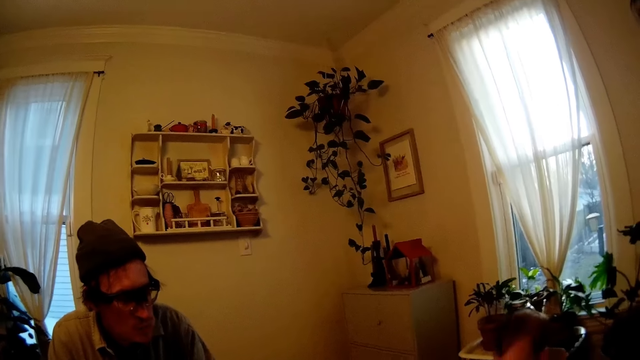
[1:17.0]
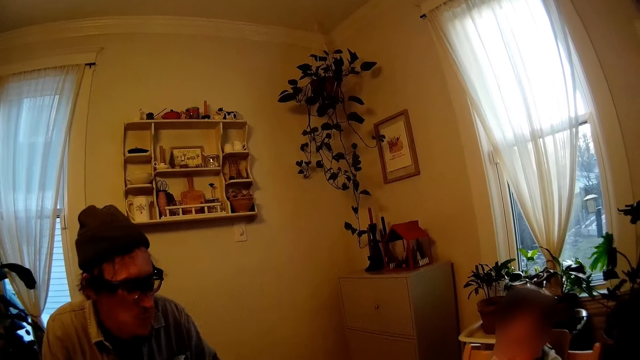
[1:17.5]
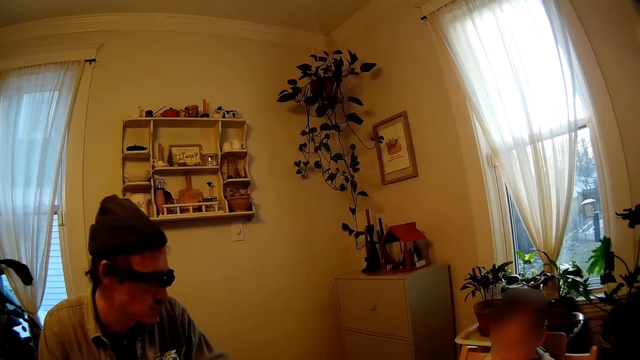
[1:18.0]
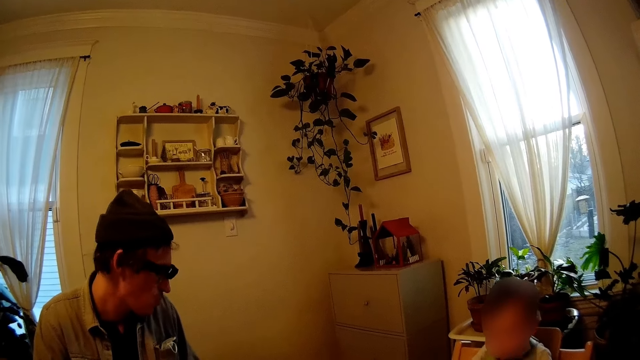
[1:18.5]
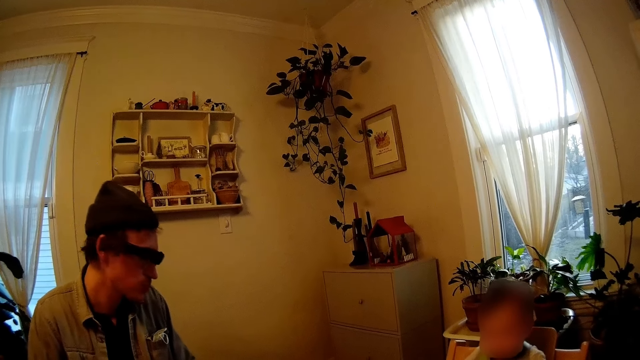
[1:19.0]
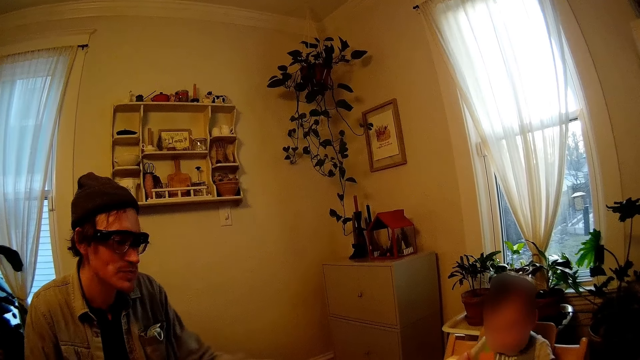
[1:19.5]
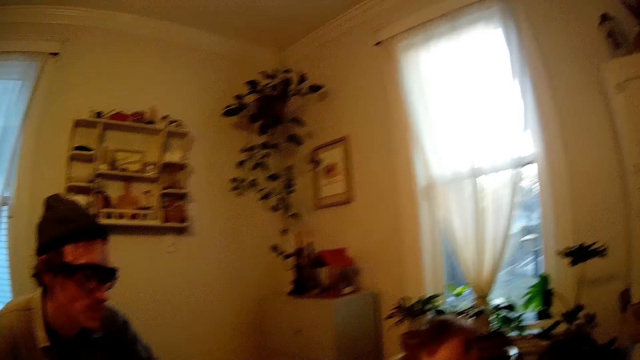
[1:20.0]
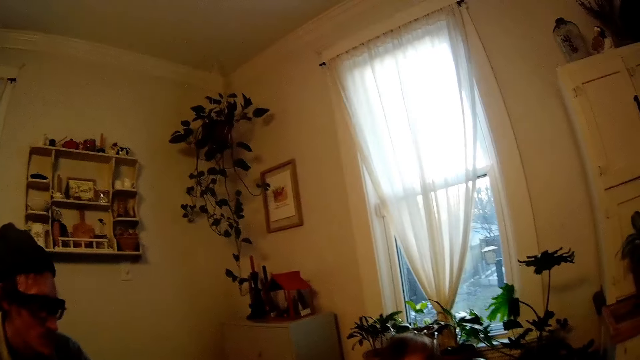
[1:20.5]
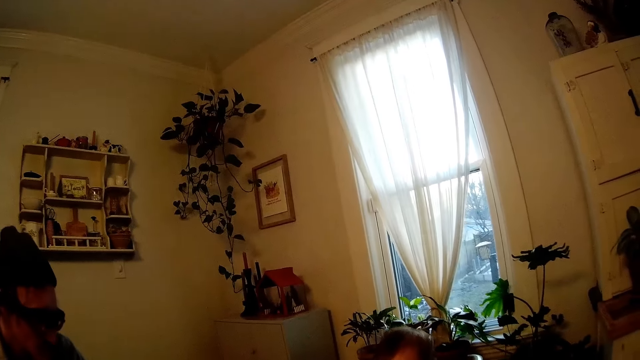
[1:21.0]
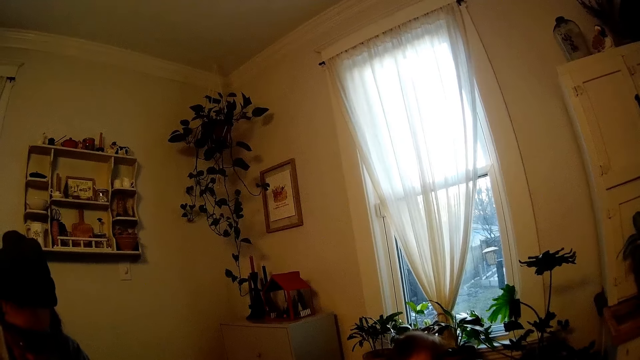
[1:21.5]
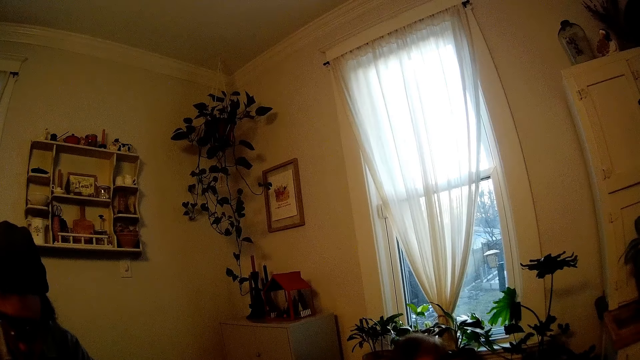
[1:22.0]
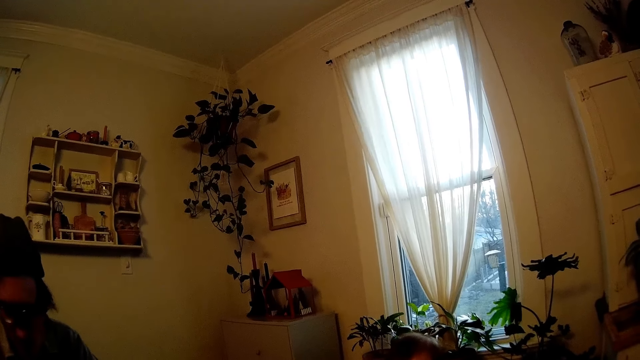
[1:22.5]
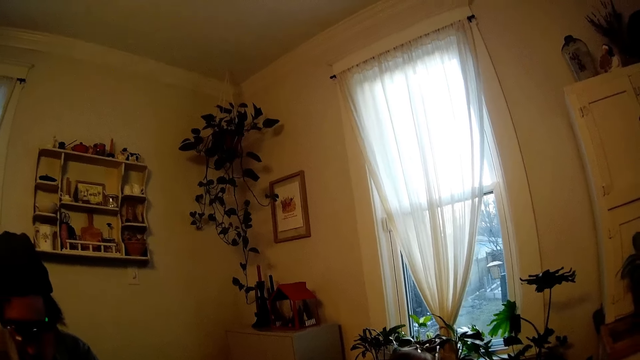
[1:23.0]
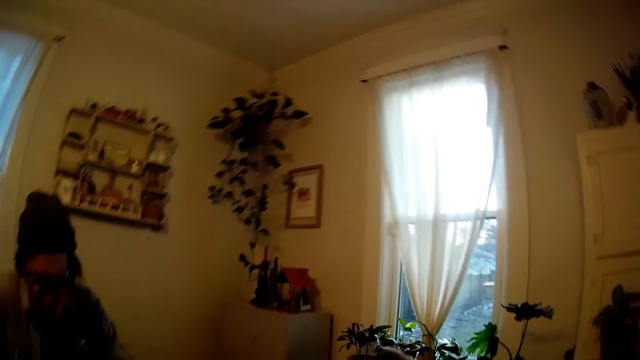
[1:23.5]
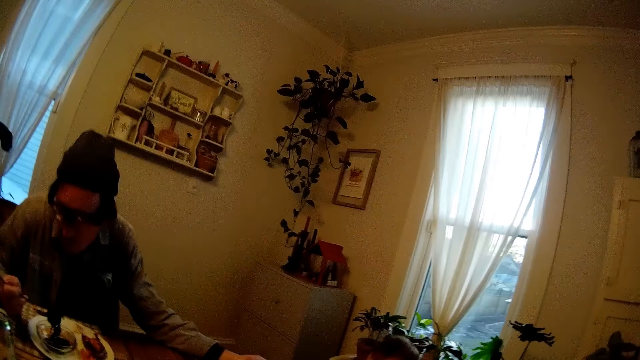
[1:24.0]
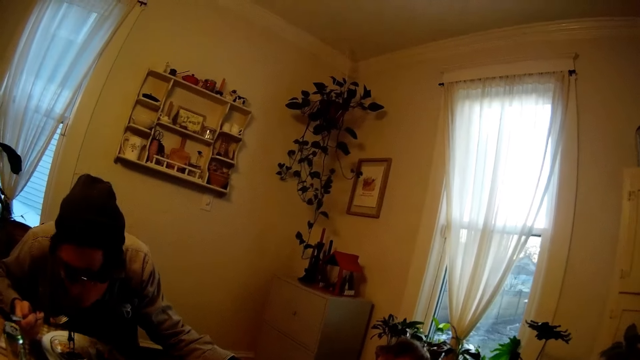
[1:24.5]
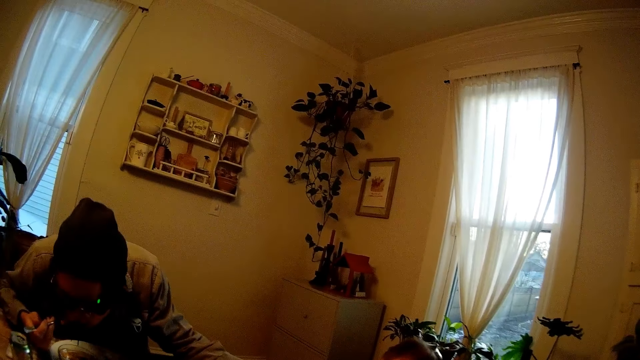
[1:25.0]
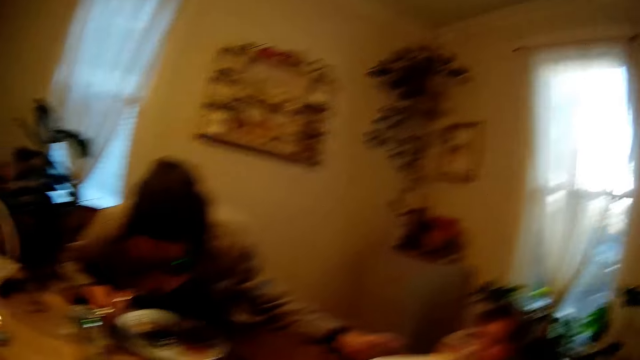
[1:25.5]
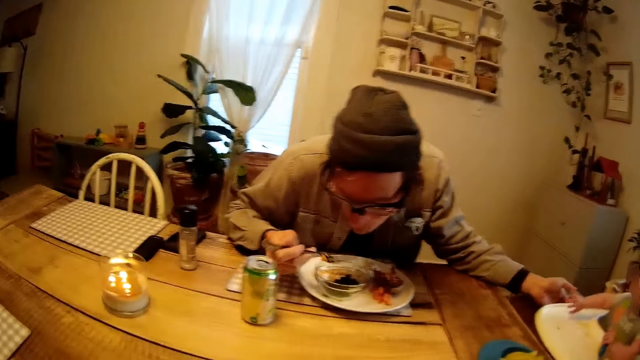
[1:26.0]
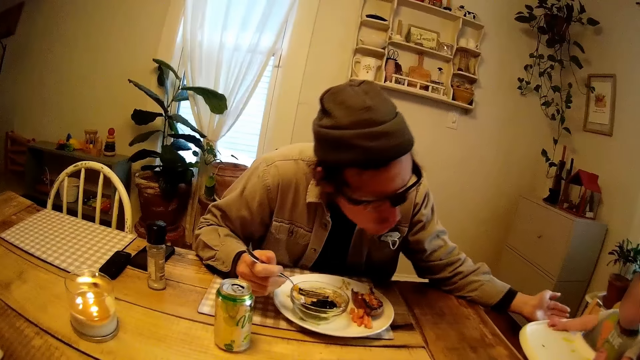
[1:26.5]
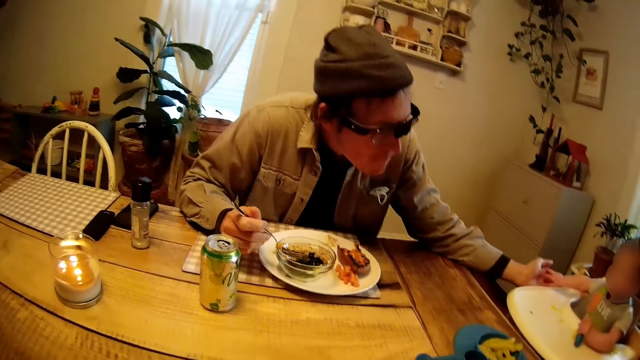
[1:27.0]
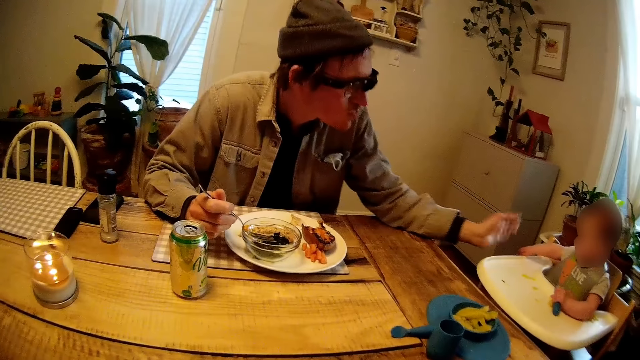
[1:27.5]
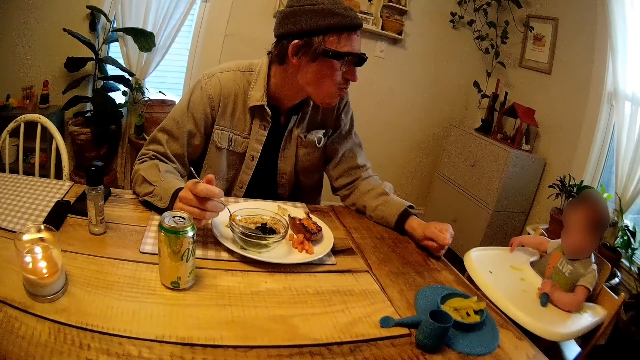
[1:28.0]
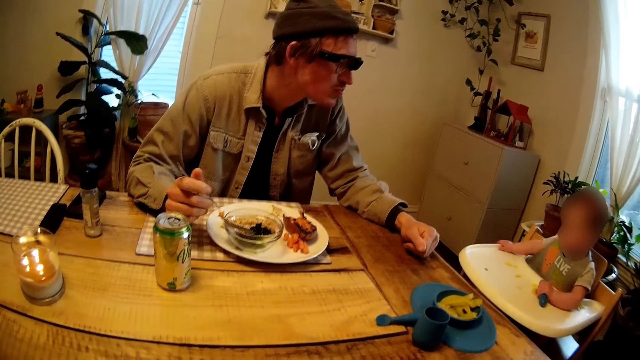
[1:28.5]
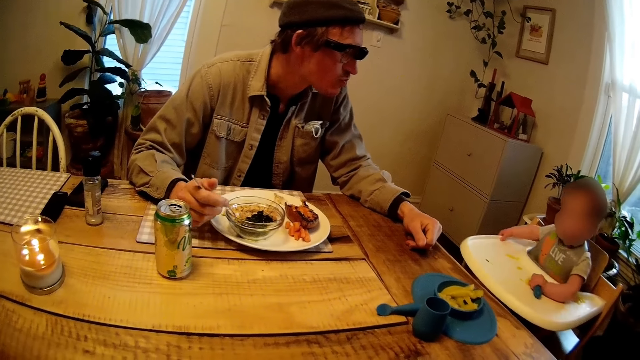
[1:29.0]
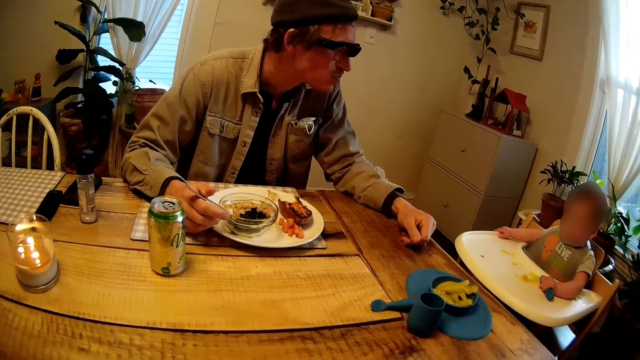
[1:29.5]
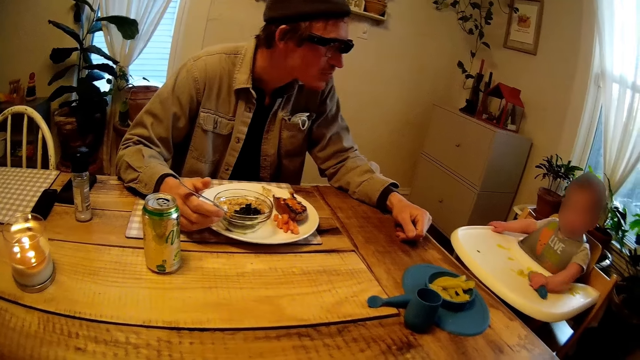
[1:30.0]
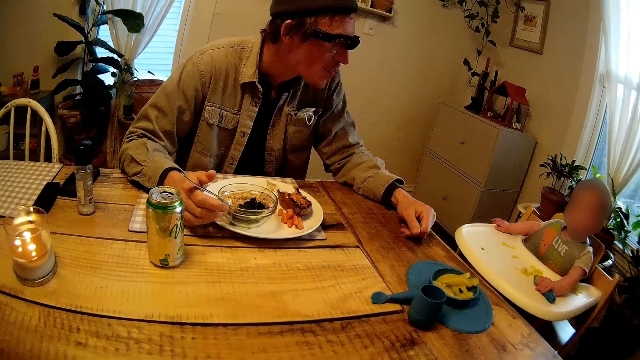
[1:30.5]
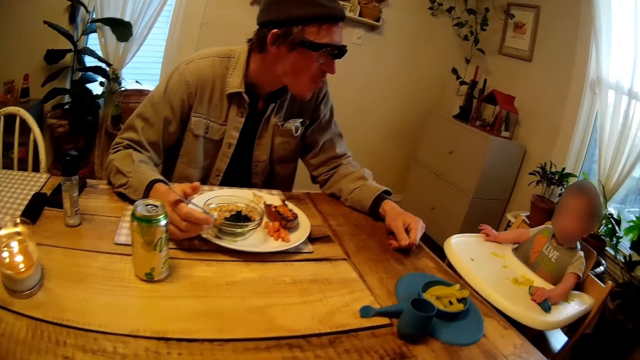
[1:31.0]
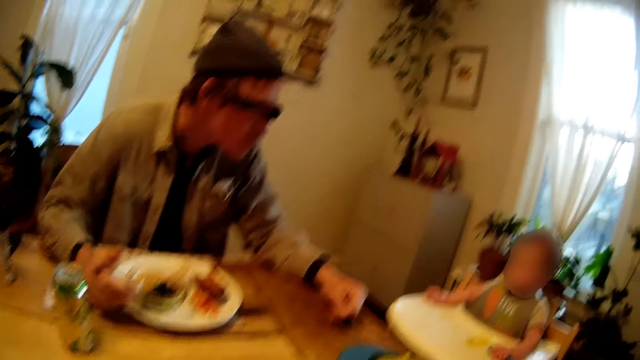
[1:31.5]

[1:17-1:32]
The camera wearer talks. They look around. The man picks seaweed salad from a bowl on the plate with the fork in his right hand. The man puts the seaweed salad in his mouth with the fork in his right hand. The man interacts with the baby. The man drops the fork in the bowl on the plate with his right hand.

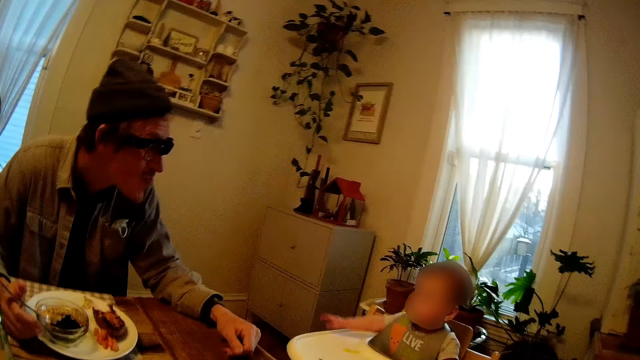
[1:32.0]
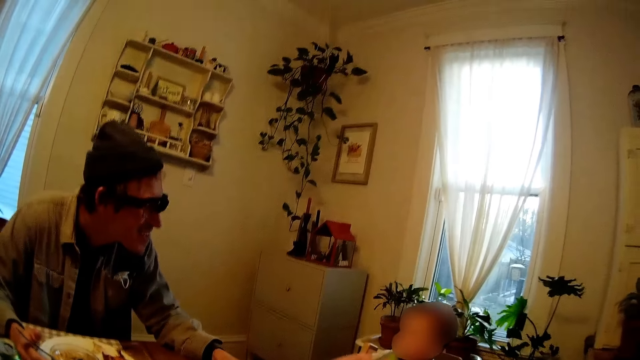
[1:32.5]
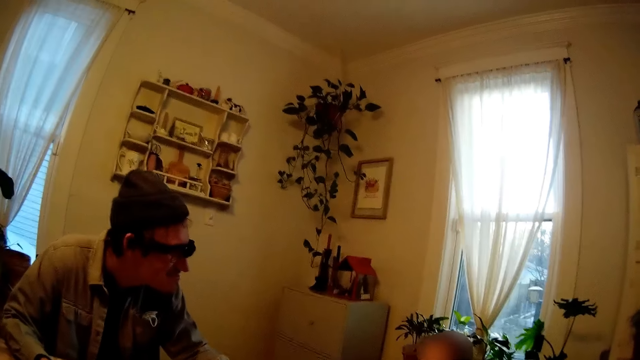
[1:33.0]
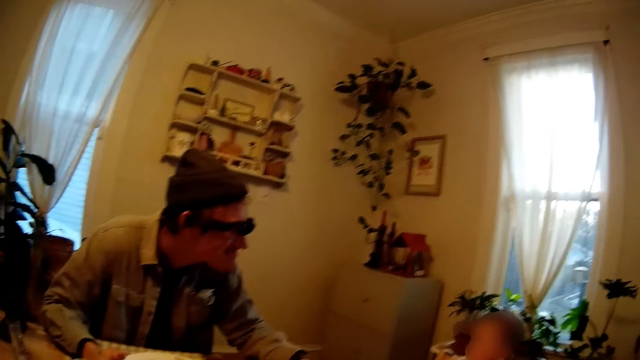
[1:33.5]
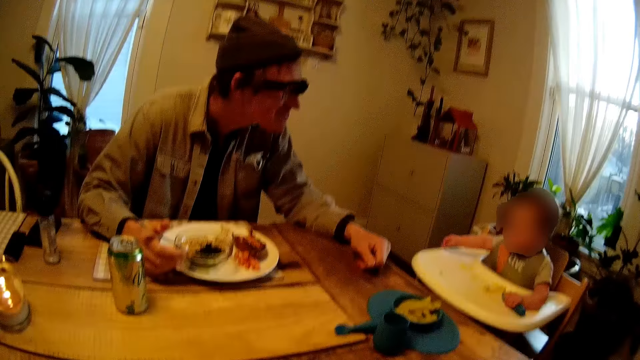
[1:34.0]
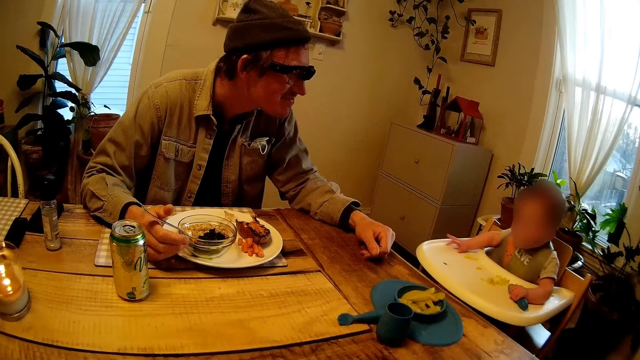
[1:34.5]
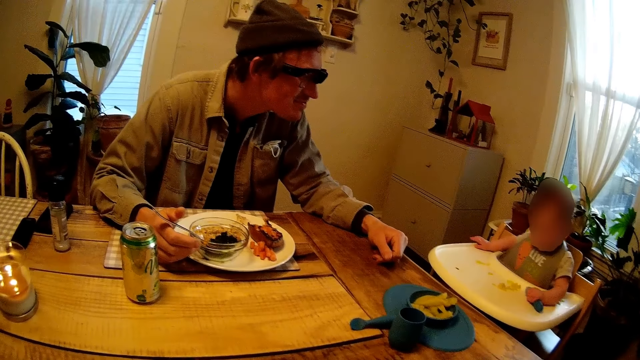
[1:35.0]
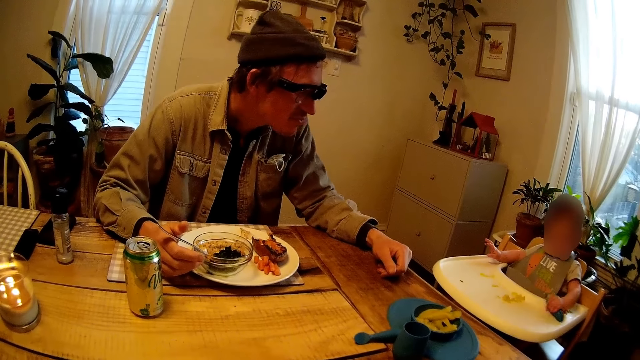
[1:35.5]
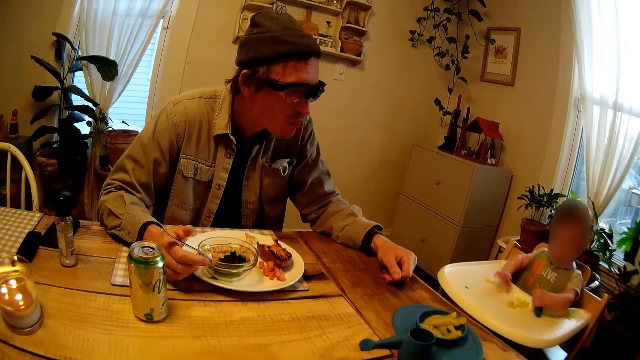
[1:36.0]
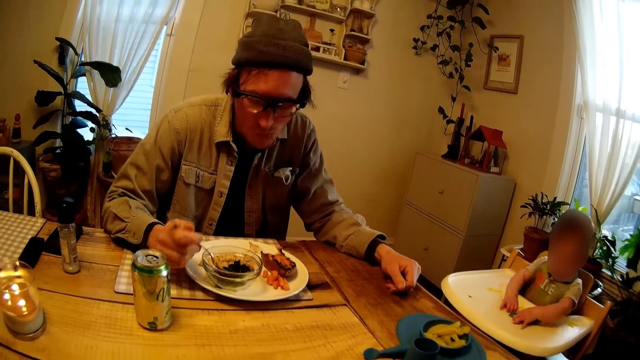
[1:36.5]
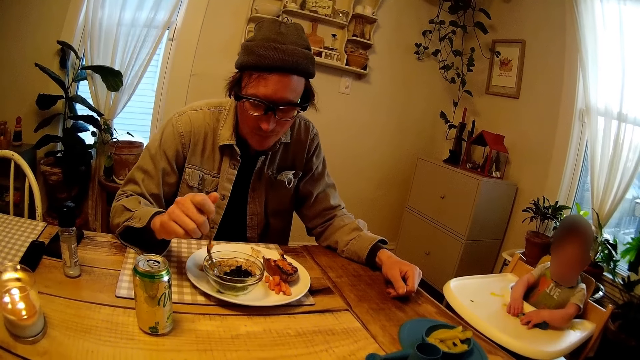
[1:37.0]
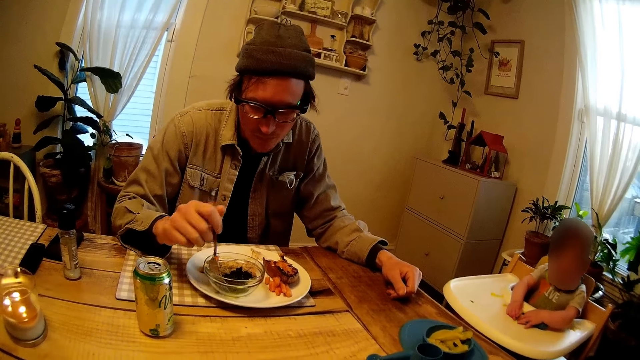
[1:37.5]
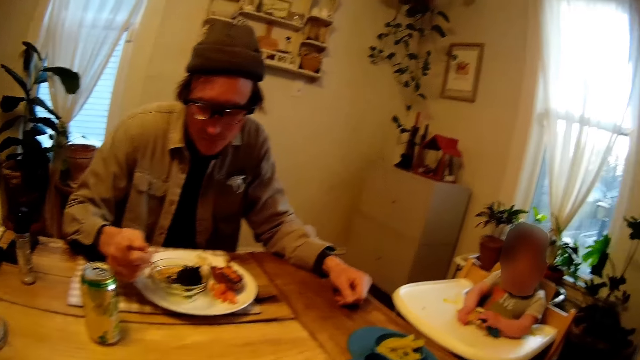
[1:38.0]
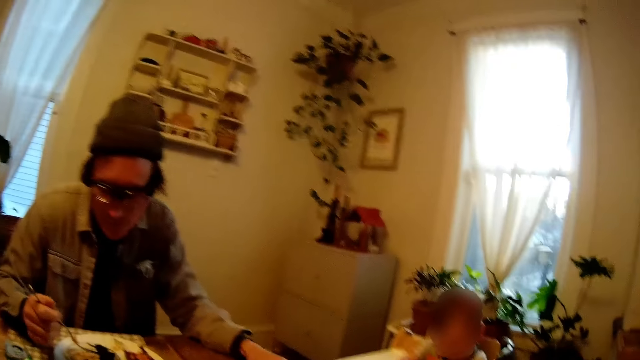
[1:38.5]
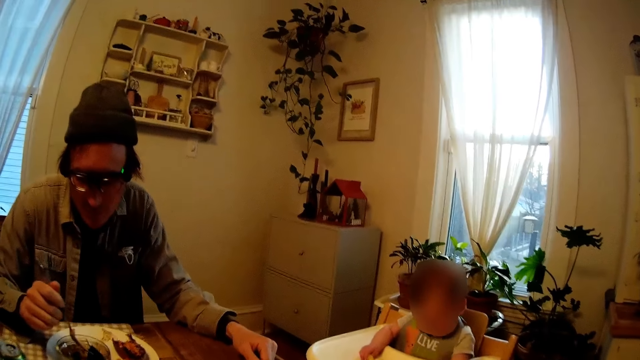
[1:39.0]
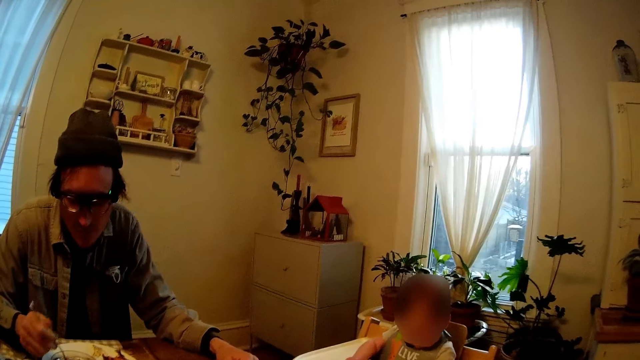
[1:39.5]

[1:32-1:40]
The man picks up the fork in the bowl on the plate with his right hand. The man picks seaweed salad from the bowl on the plate with the fork in his right hand.
